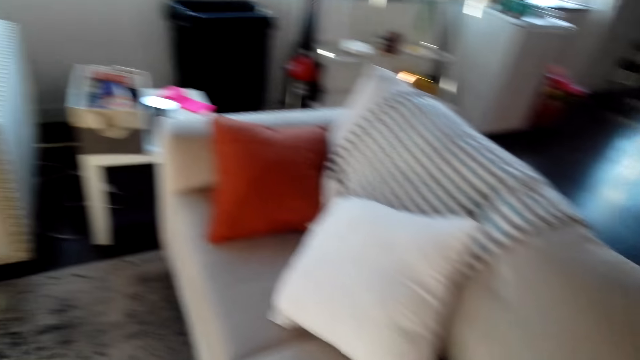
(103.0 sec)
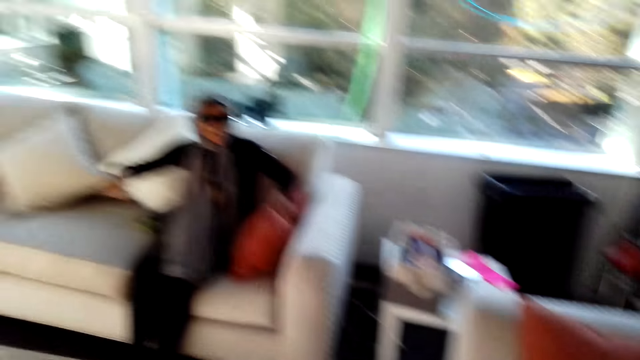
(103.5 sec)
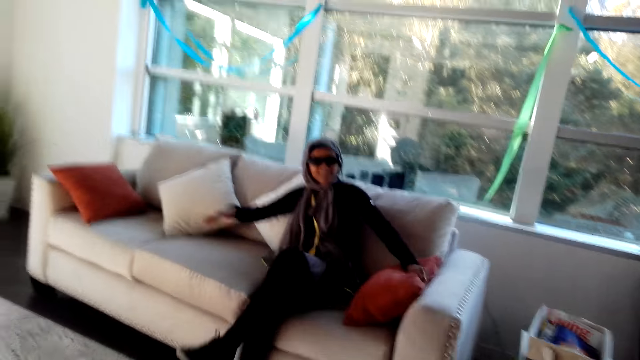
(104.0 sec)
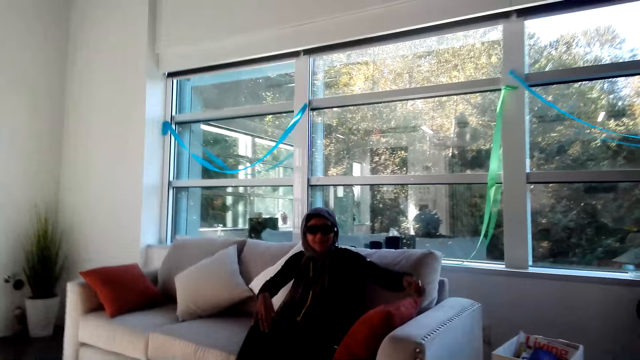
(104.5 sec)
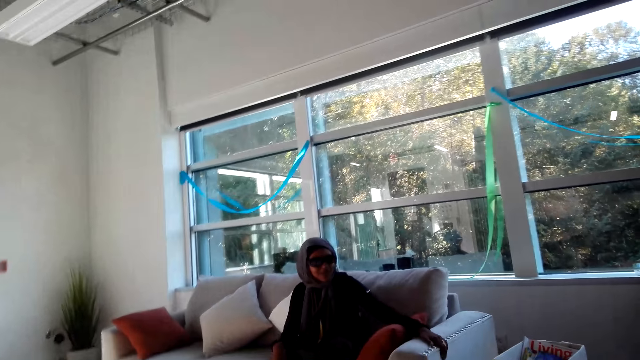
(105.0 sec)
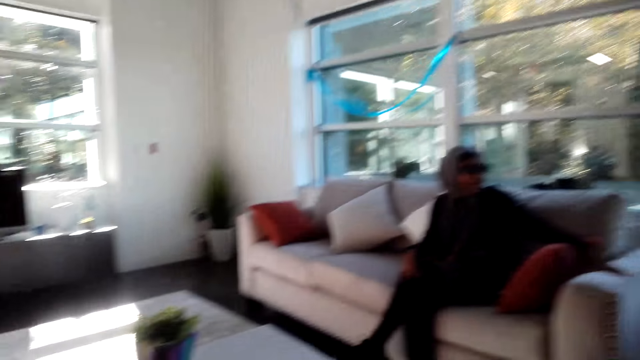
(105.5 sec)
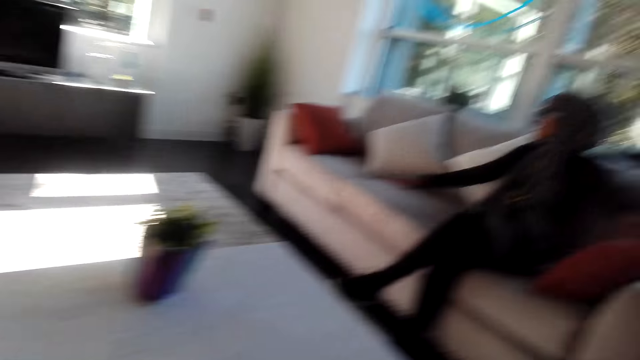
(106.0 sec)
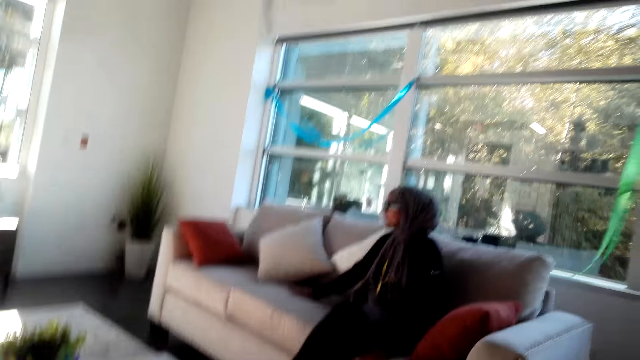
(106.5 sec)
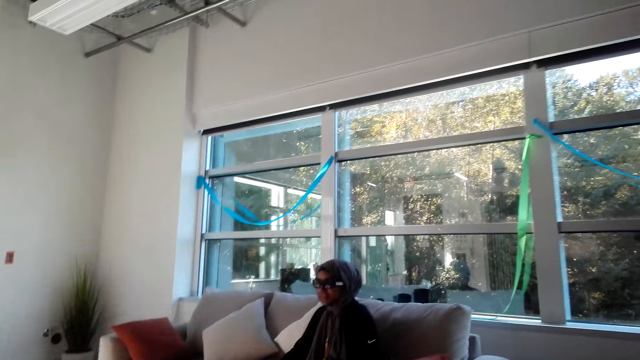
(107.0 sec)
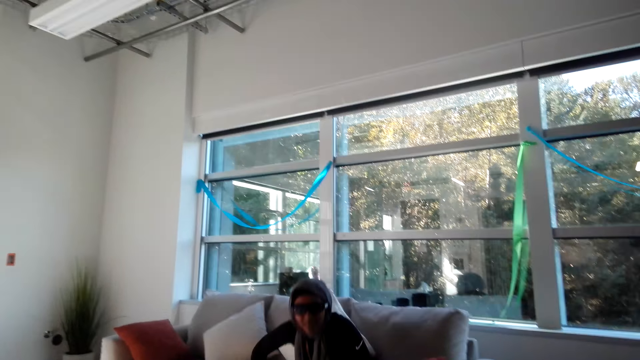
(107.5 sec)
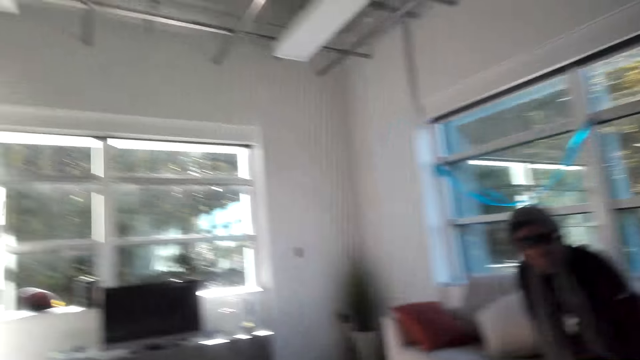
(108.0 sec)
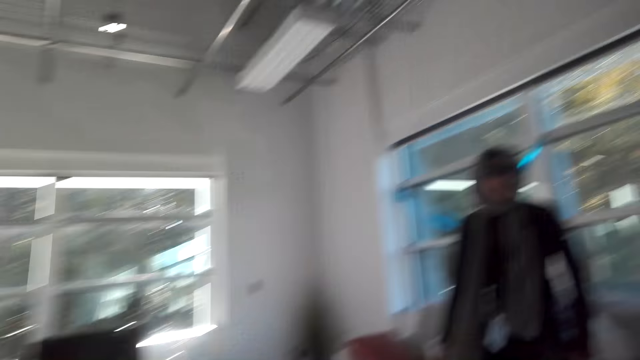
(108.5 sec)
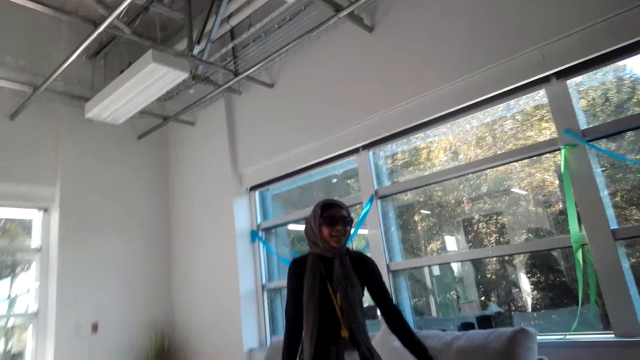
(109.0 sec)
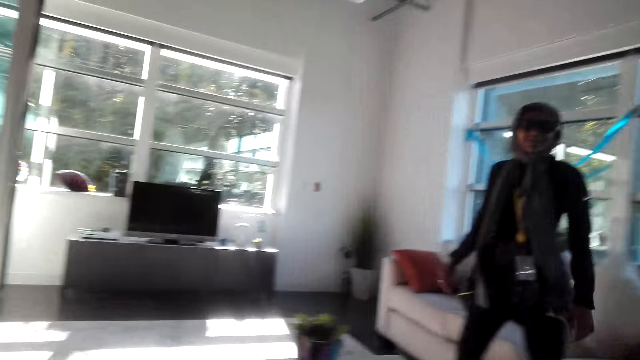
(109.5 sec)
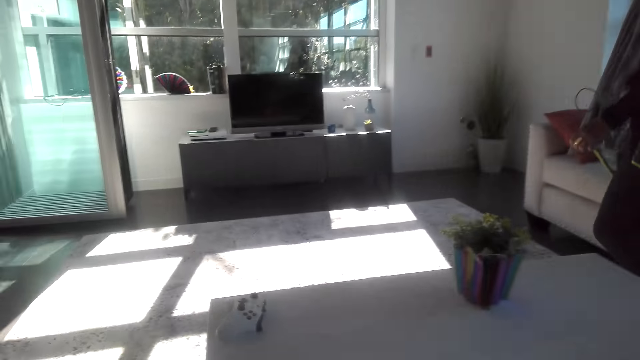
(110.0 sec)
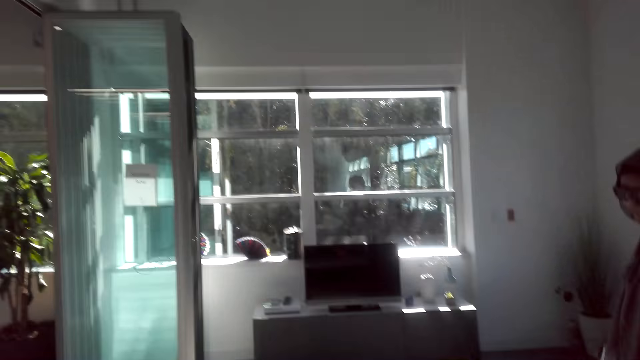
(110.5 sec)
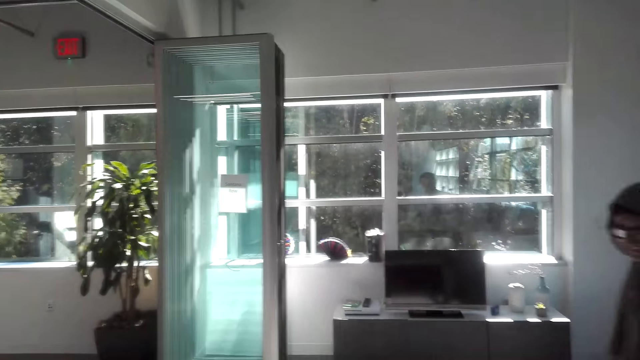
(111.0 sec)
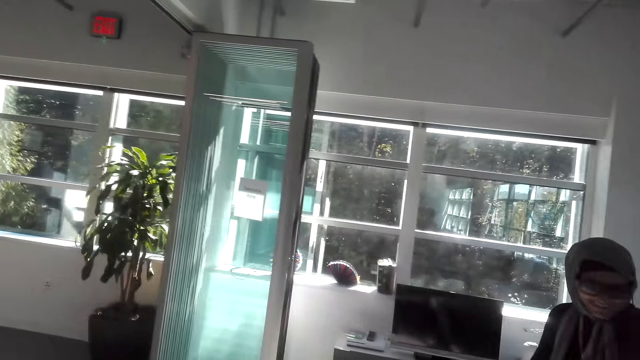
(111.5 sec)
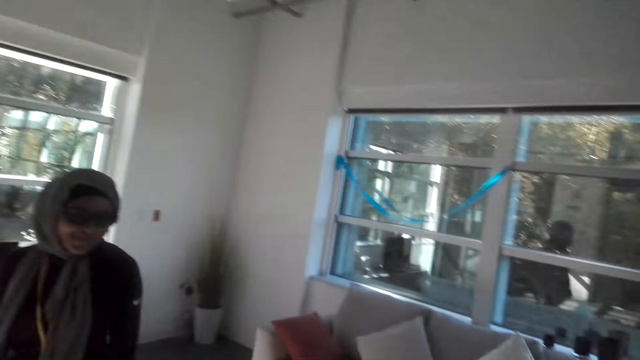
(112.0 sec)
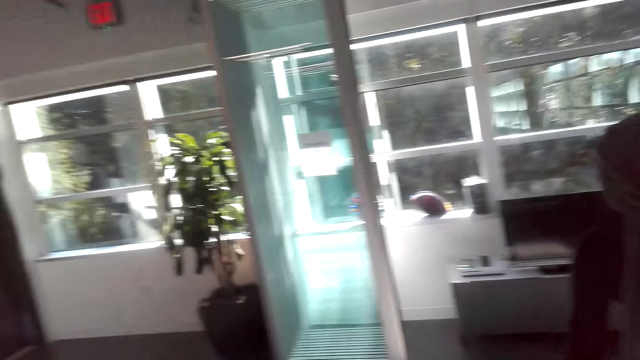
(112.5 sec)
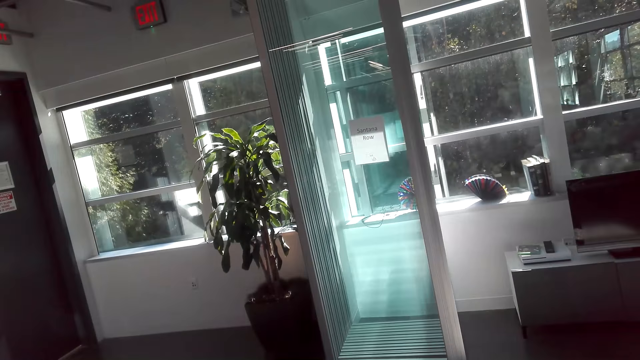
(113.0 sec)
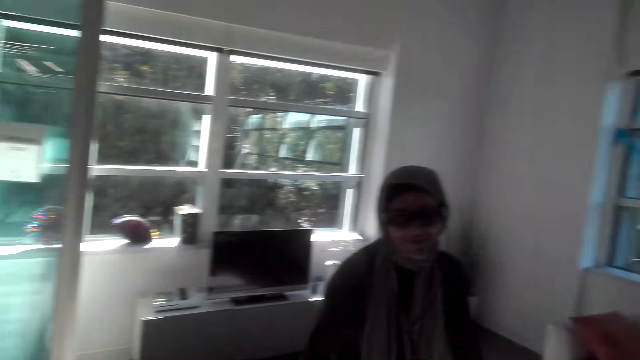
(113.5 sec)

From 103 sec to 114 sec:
A woman sits down, moves hands, stands up and moves around the room.

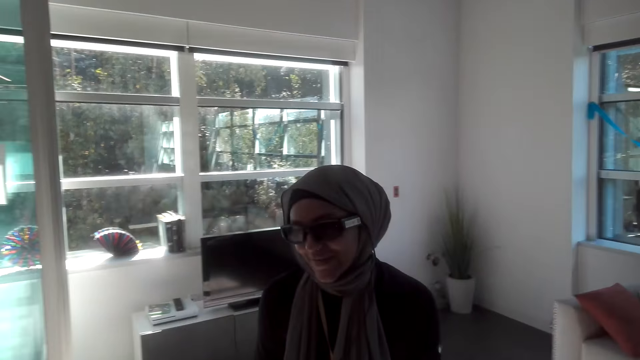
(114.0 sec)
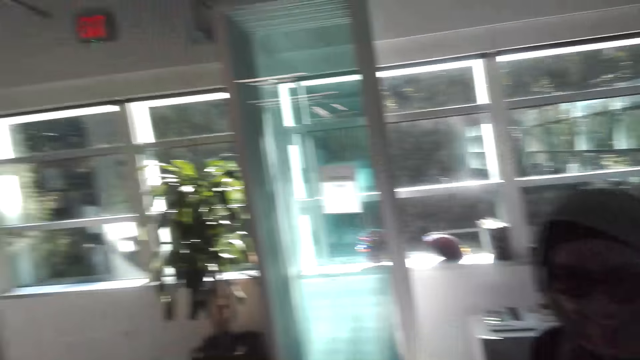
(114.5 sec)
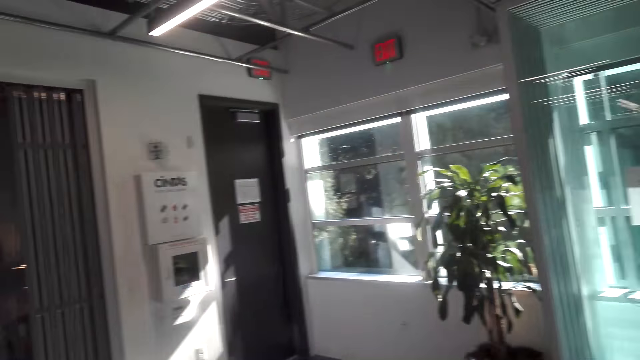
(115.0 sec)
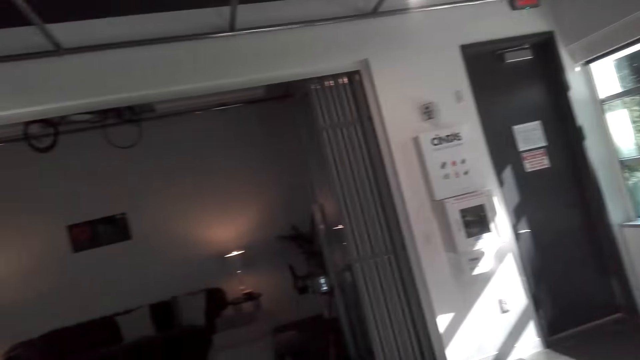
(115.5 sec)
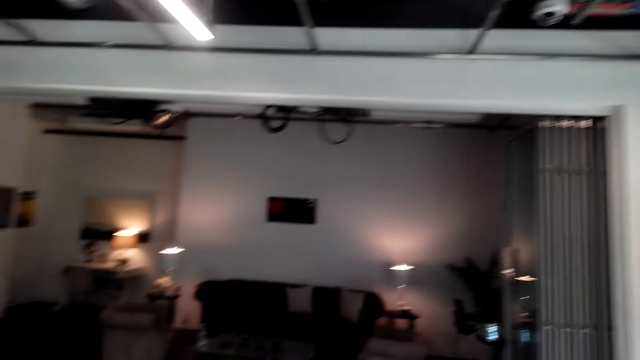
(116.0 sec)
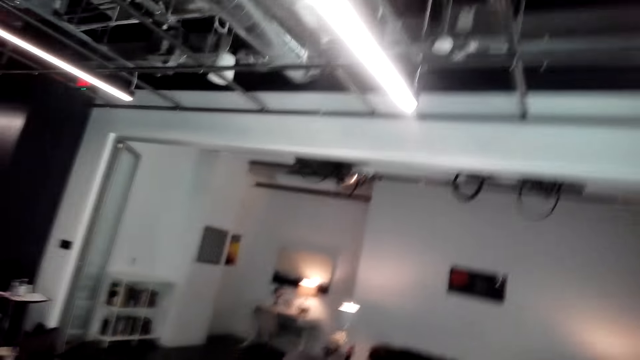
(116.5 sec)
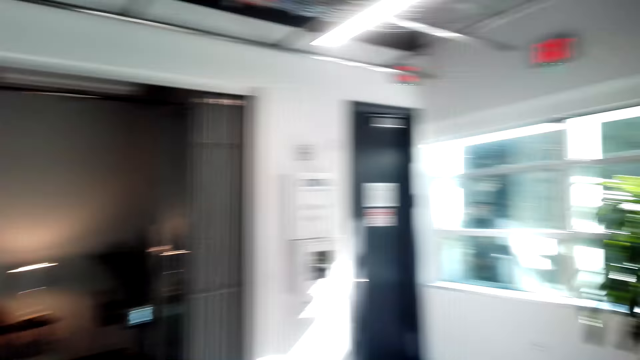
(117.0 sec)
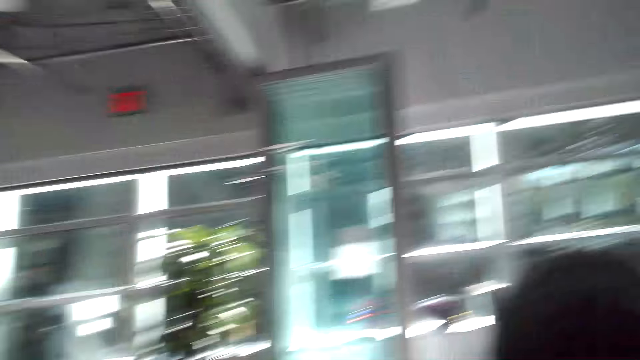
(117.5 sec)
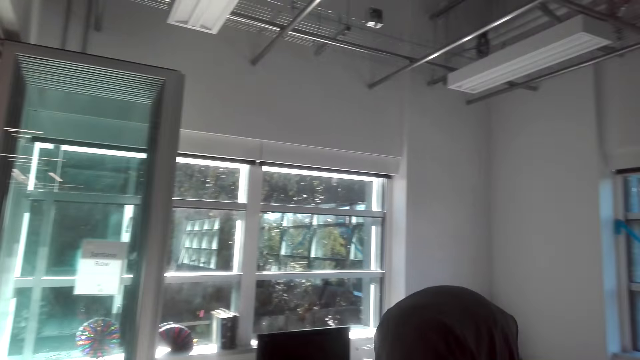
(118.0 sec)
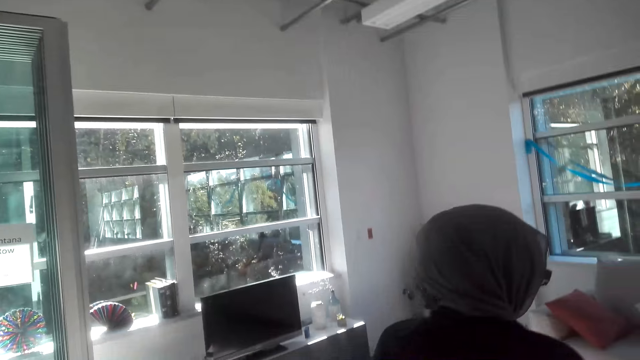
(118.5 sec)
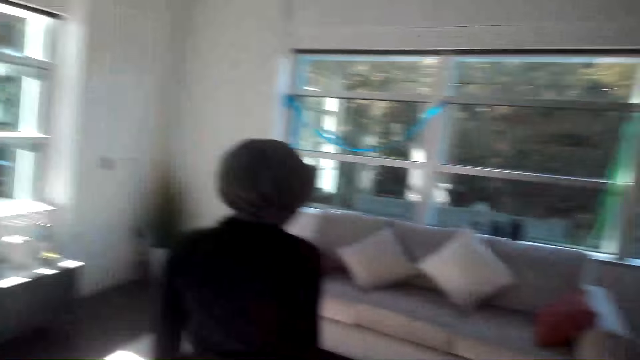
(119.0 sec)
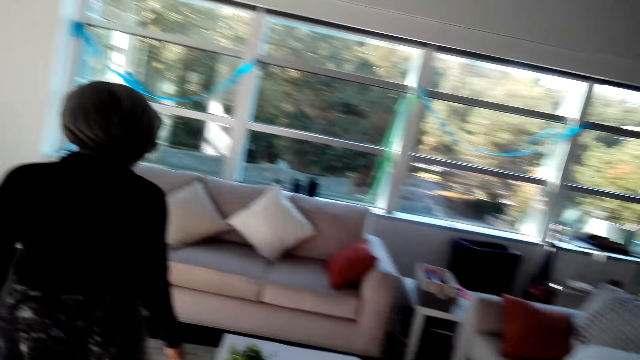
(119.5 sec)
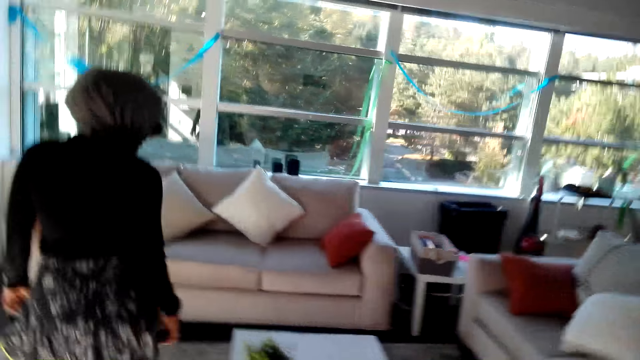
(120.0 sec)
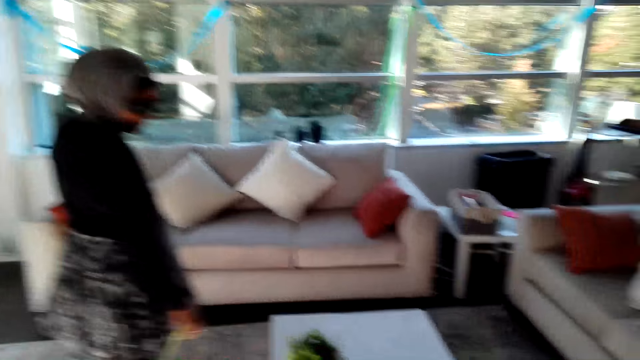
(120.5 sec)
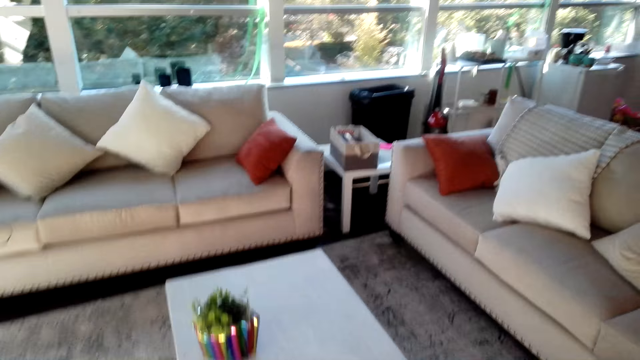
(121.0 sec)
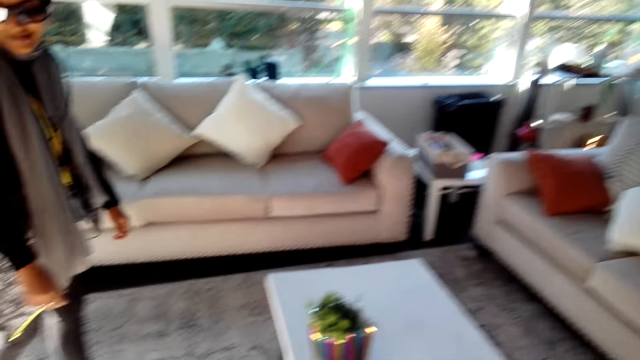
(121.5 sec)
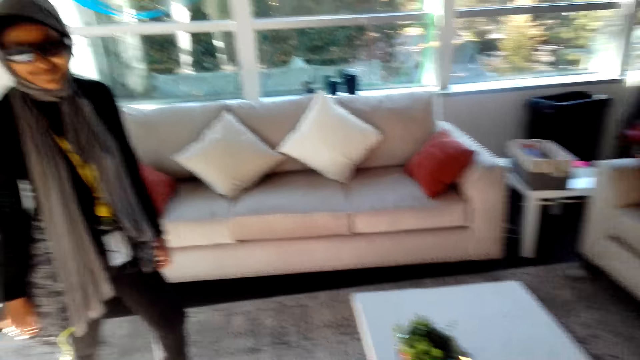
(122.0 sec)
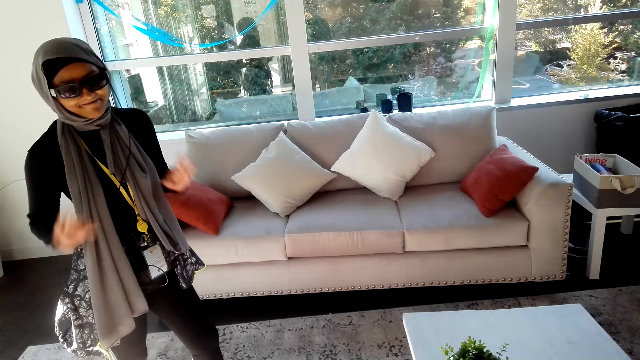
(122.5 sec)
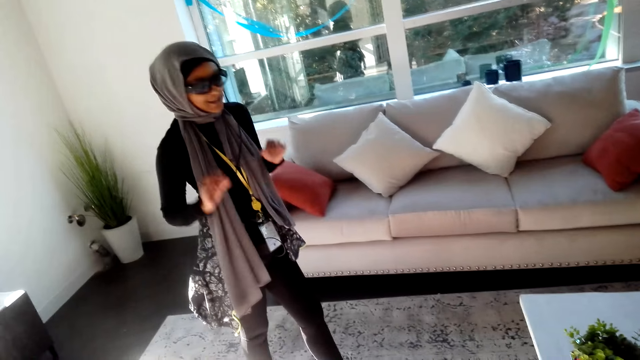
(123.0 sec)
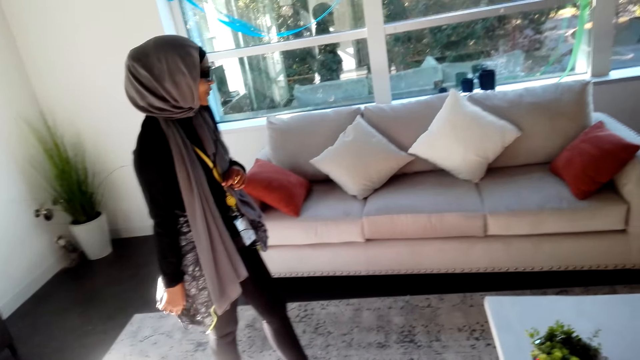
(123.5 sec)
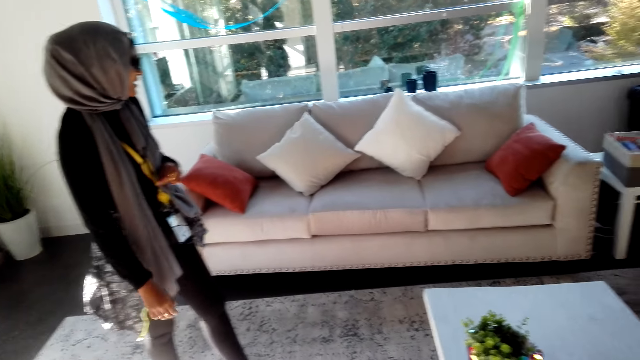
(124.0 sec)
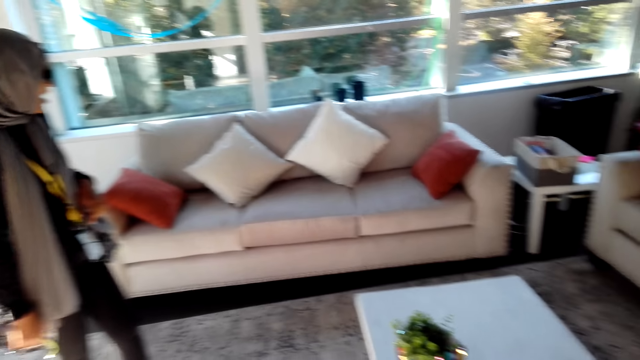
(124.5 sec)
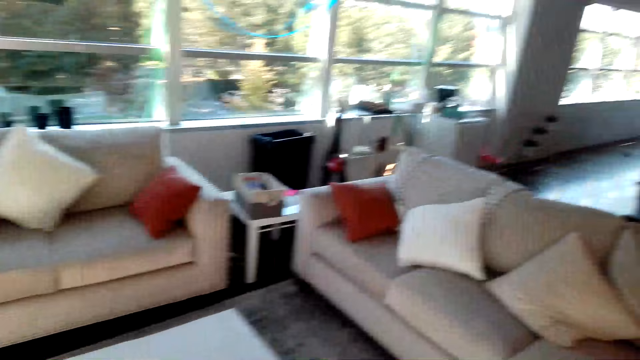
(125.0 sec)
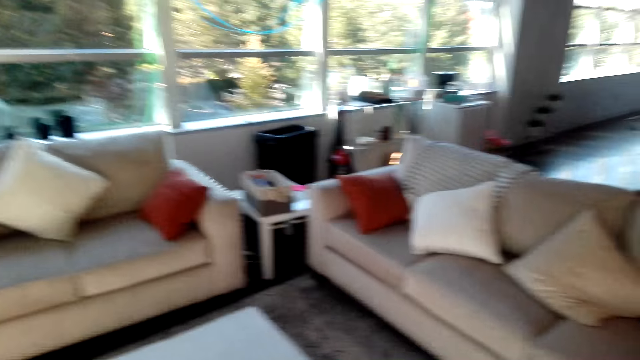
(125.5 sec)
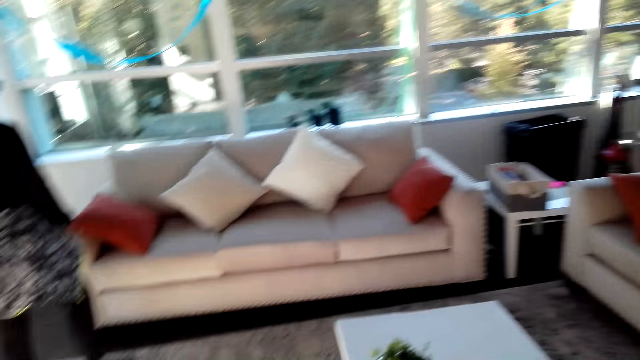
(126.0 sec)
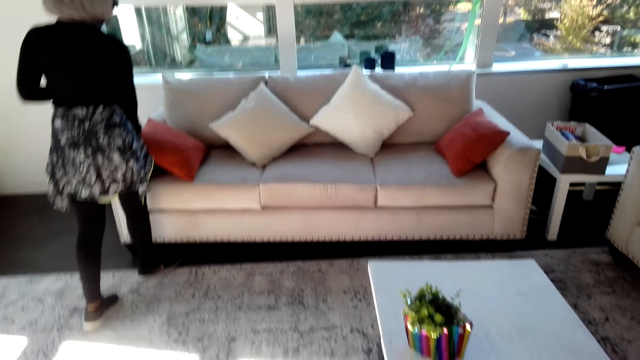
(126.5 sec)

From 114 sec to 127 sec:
The camera wearer looks around the room. A woman moves around the room, moves hands and moves around the room. The camera wearer looks around the room. The woman moves around the room.
